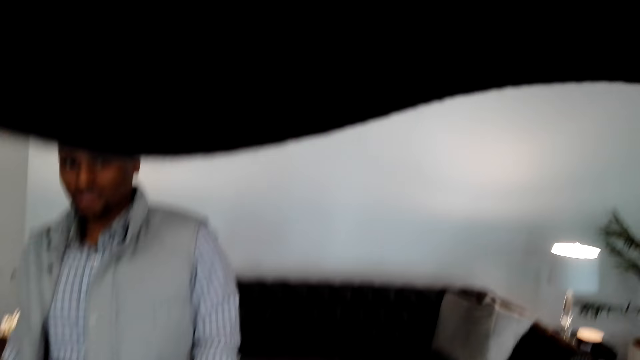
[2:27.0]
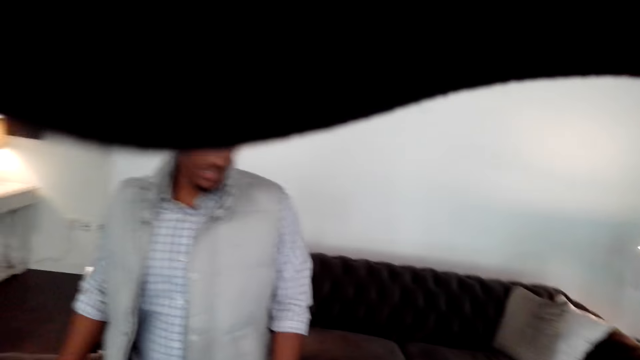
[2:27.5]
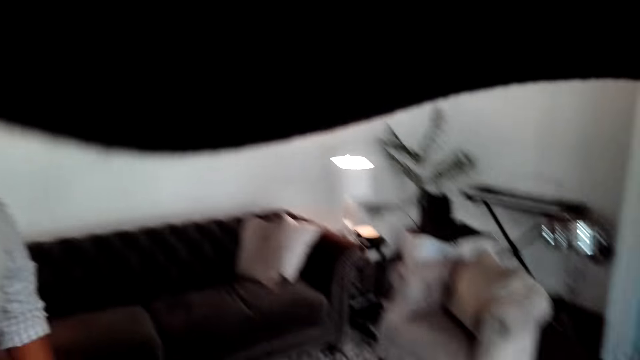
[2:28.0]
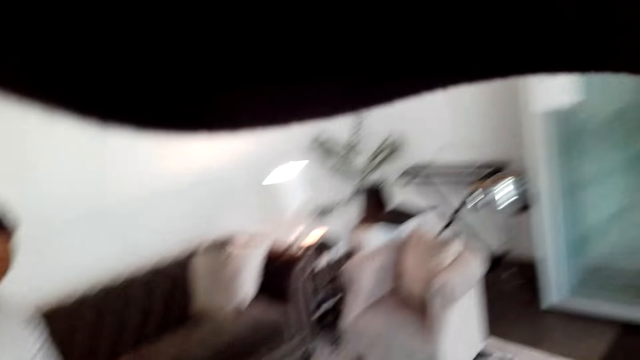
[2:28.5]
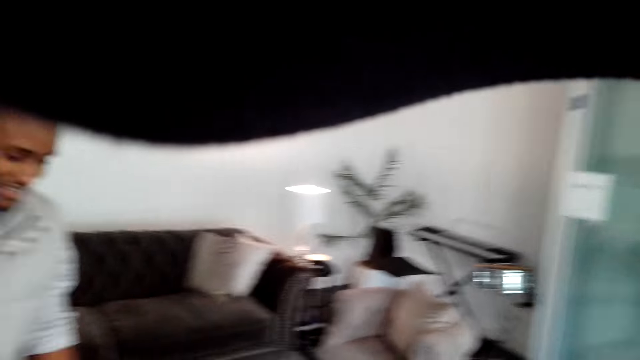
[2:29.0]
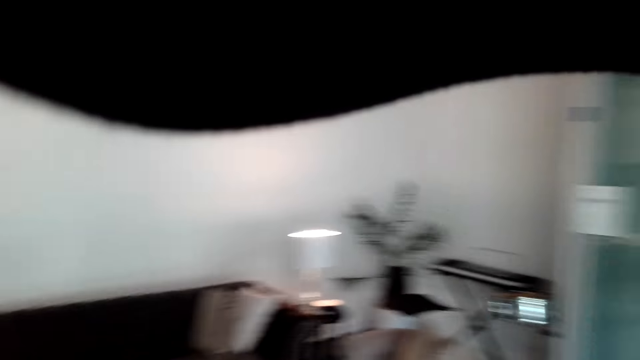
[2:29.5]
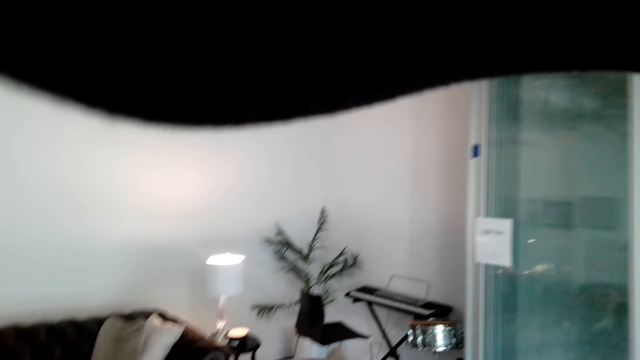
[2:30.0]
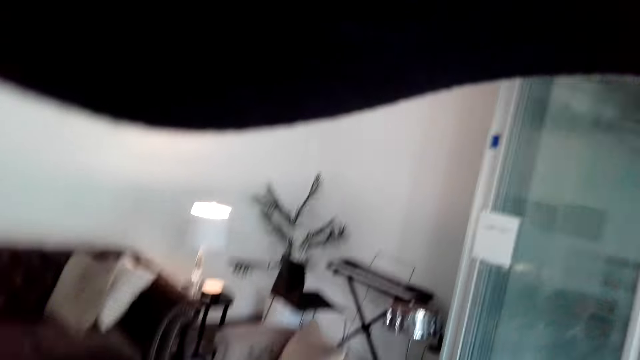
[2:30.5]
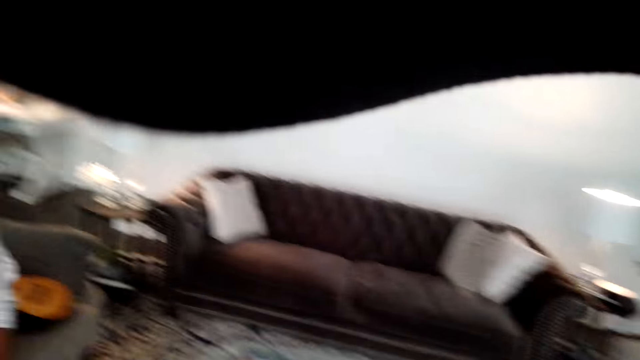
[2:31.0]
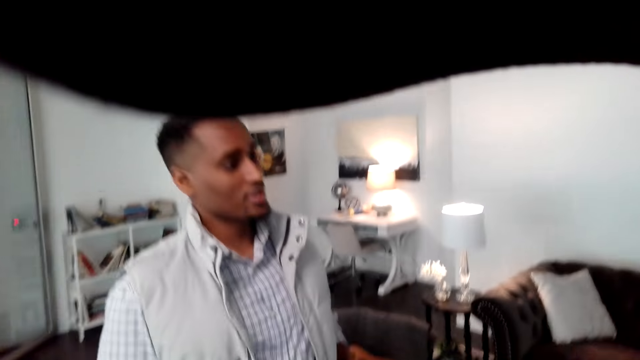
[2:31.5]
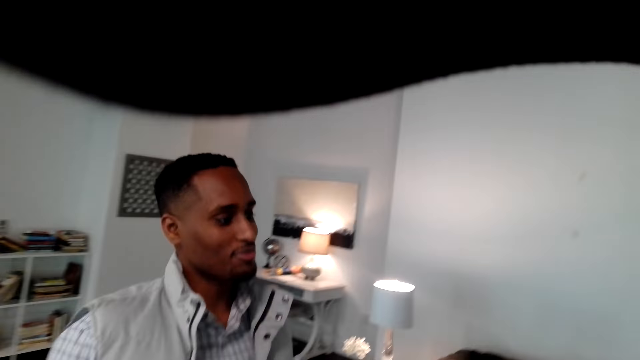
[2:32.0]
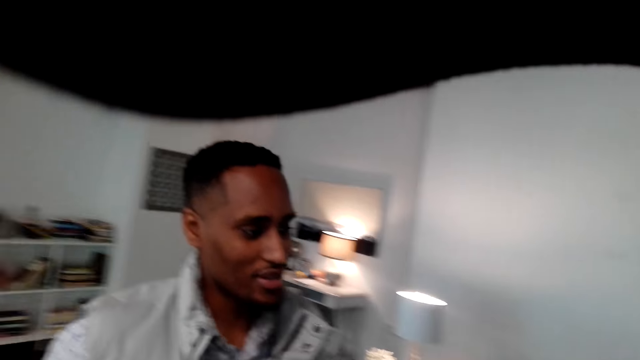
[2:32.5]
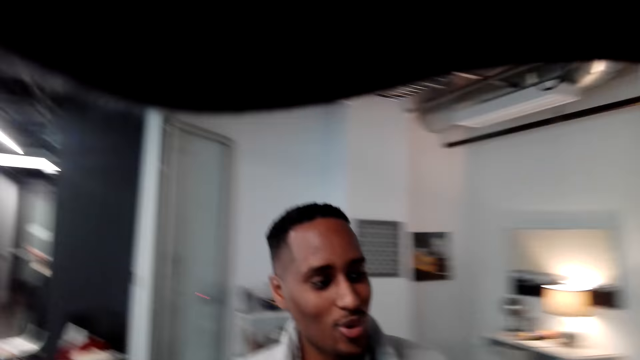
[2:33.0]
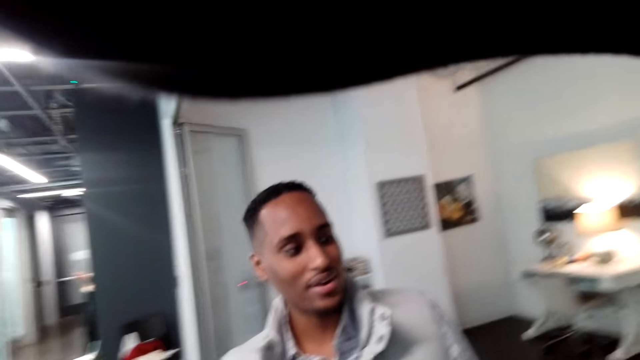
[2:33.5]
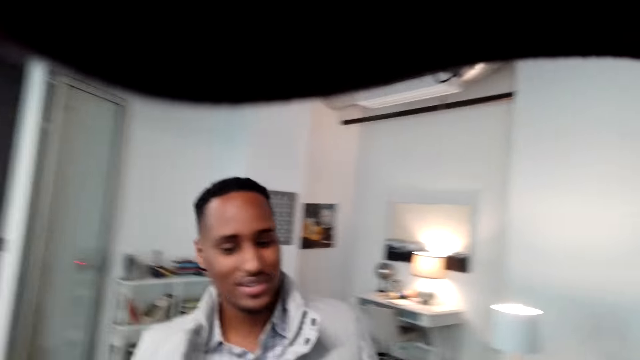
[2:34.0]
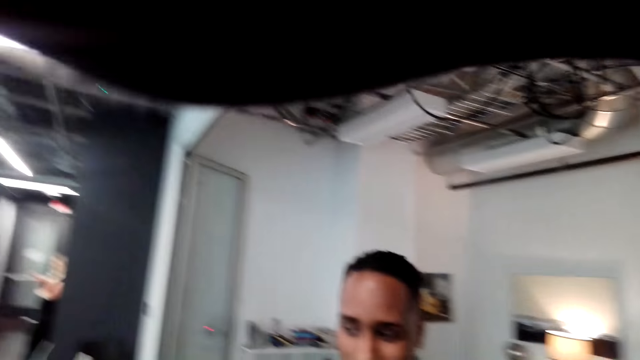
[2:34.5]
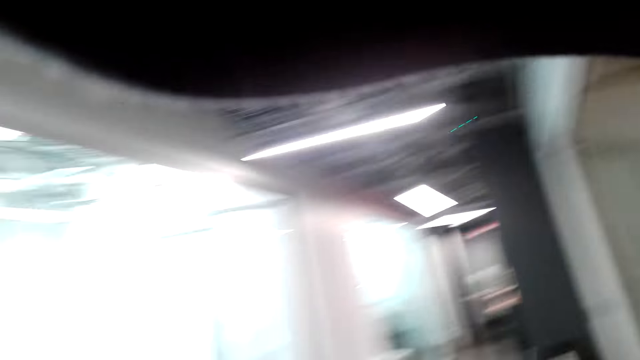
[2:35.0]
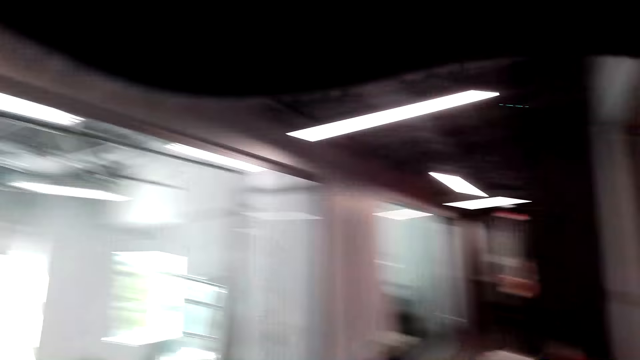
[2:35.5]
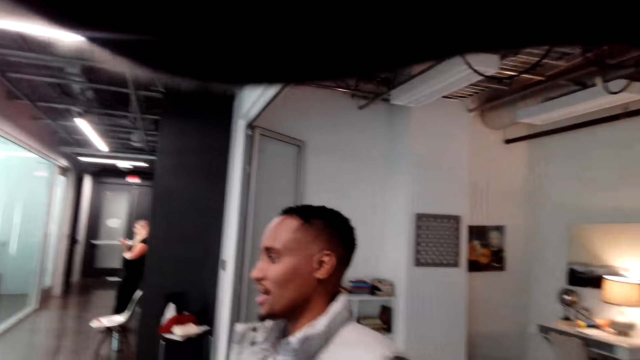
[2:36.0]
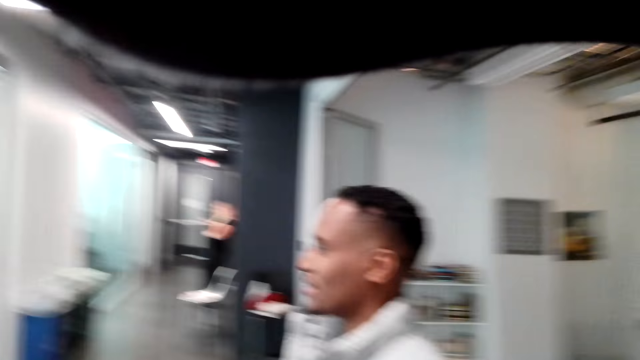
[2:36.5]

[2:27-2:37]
The camera wearer looks around the room. They talk with a man. The man talks with the camera wearer.

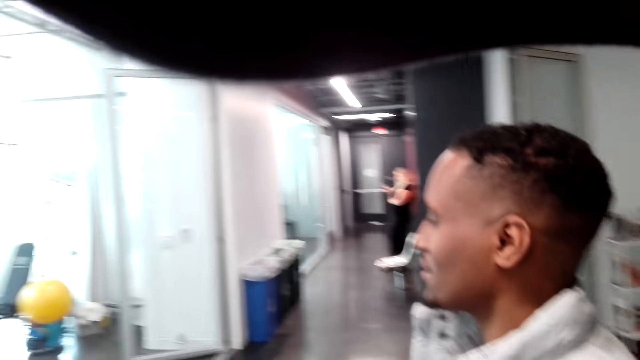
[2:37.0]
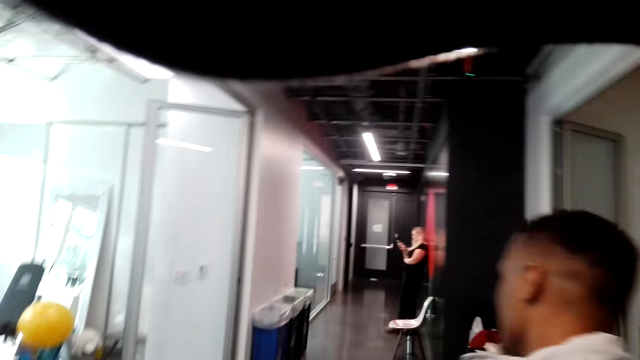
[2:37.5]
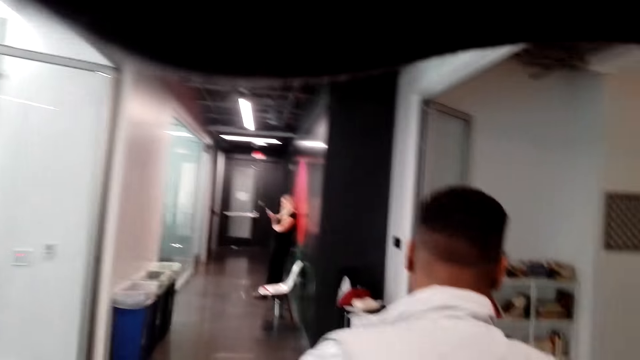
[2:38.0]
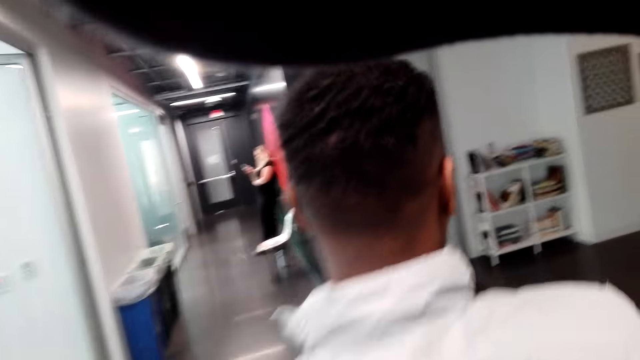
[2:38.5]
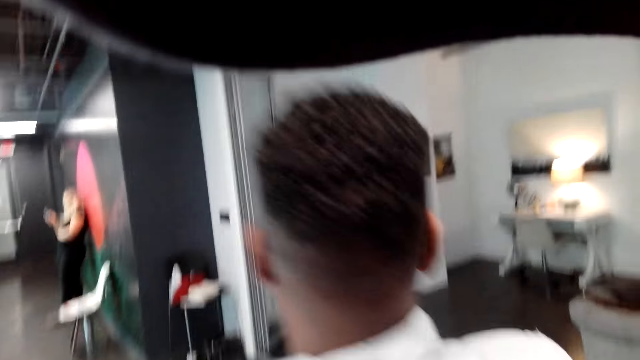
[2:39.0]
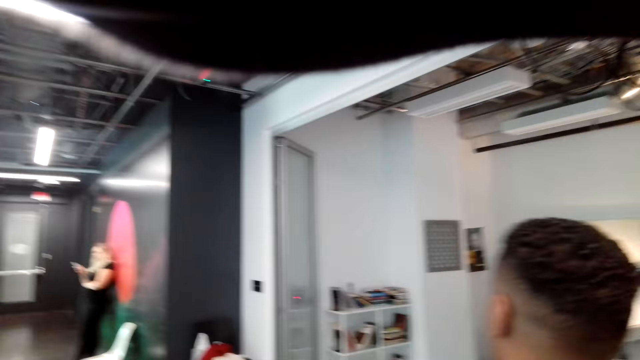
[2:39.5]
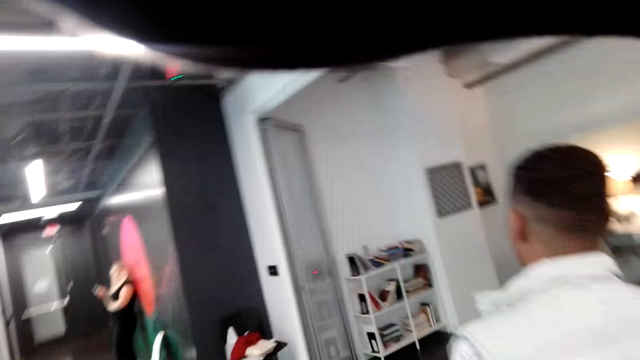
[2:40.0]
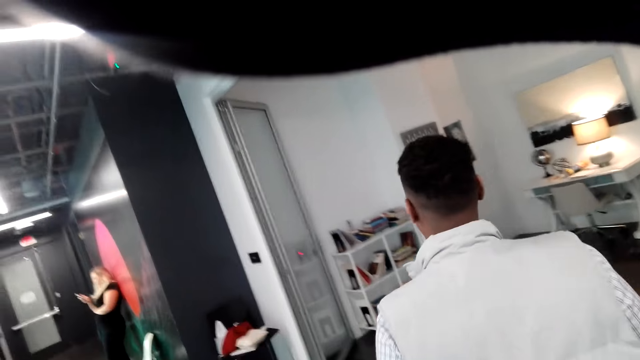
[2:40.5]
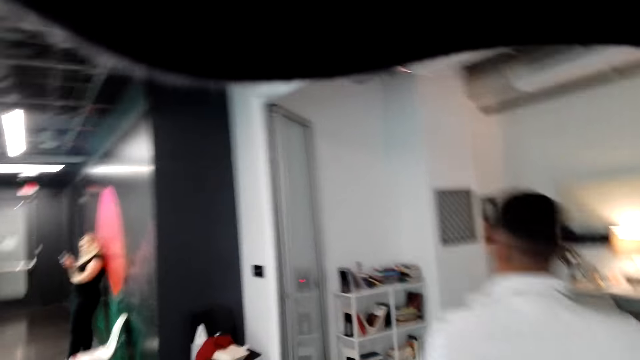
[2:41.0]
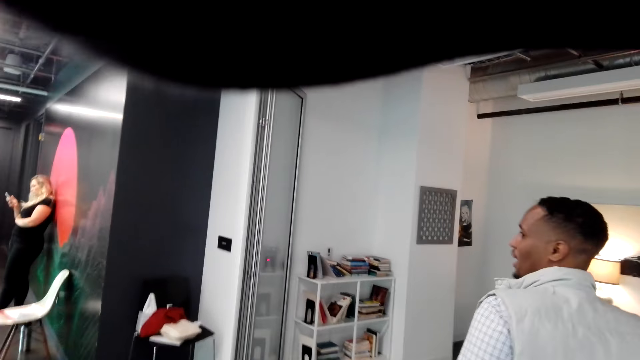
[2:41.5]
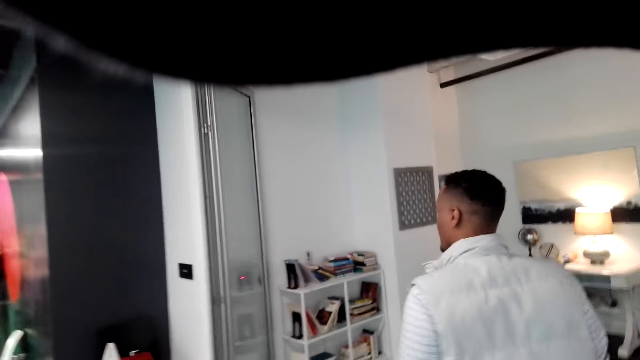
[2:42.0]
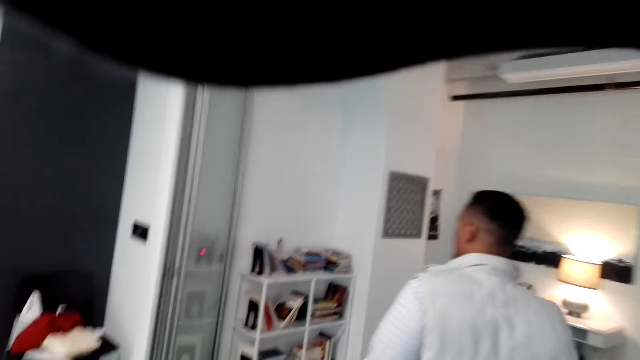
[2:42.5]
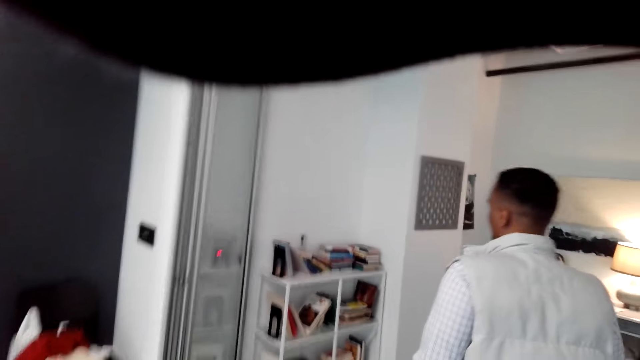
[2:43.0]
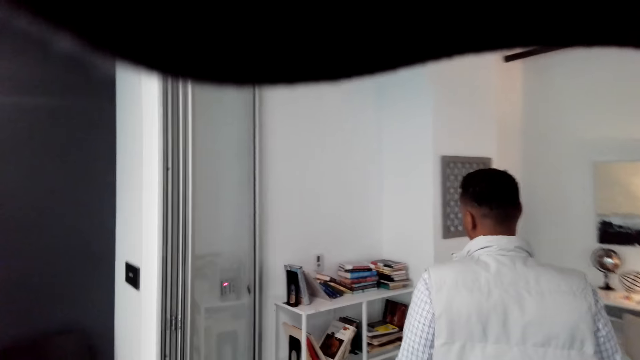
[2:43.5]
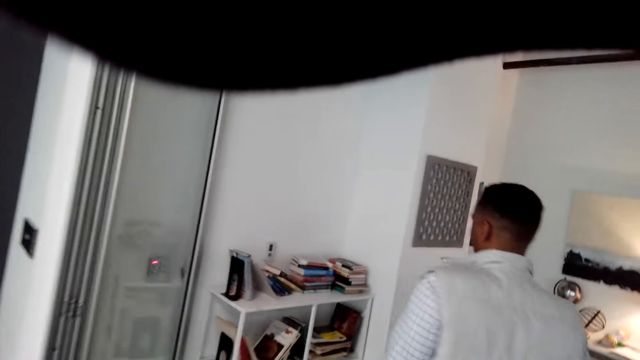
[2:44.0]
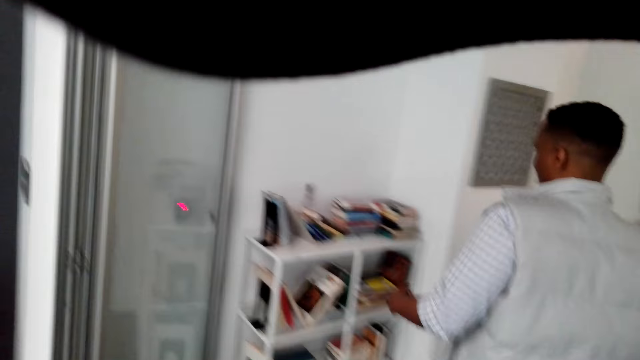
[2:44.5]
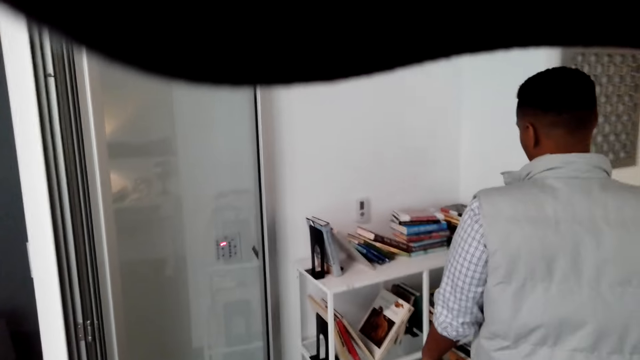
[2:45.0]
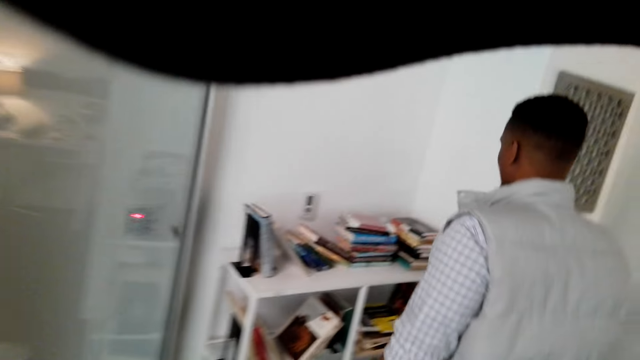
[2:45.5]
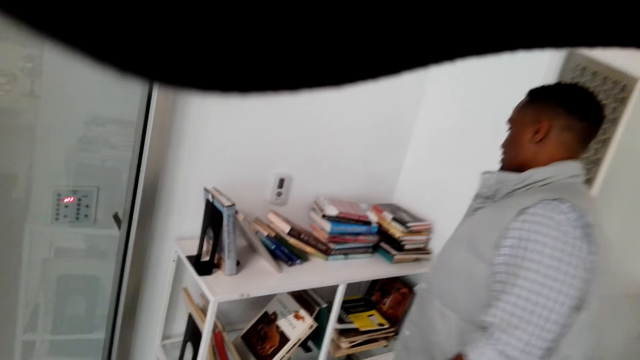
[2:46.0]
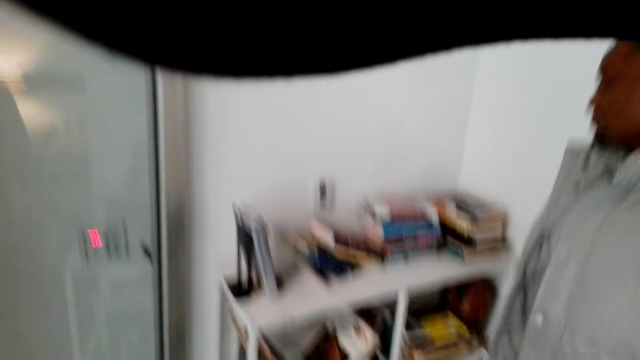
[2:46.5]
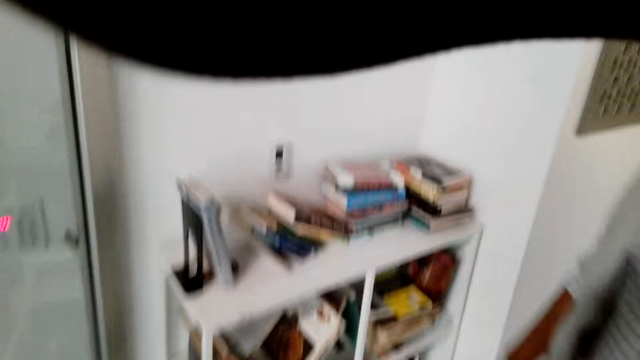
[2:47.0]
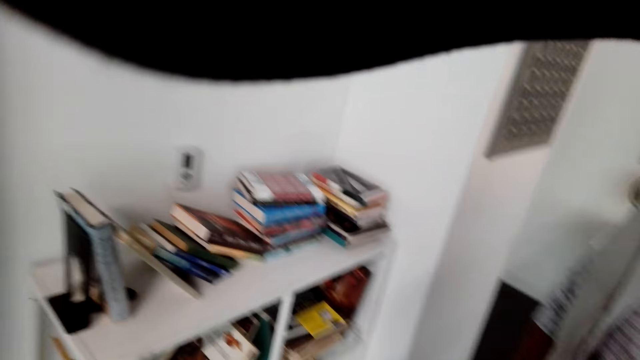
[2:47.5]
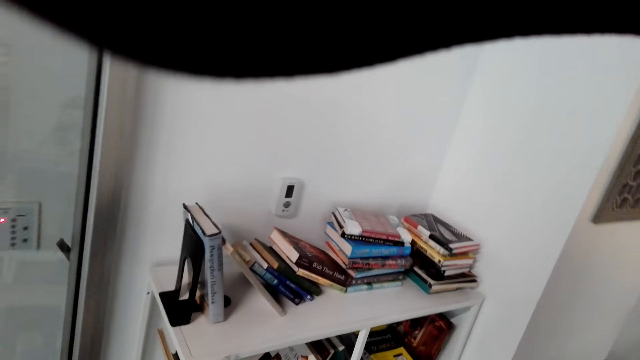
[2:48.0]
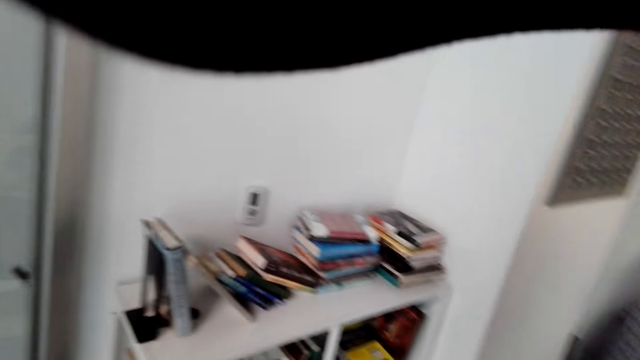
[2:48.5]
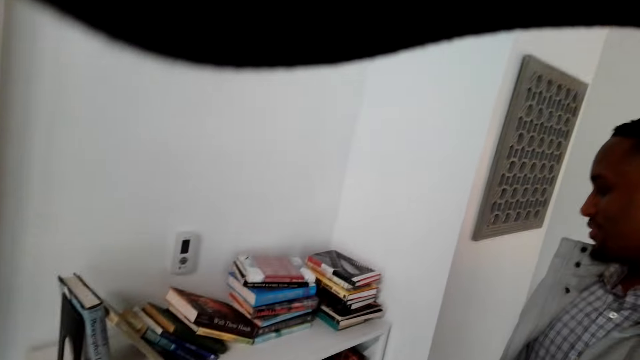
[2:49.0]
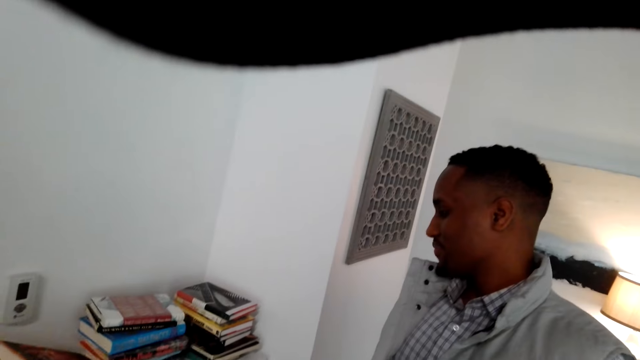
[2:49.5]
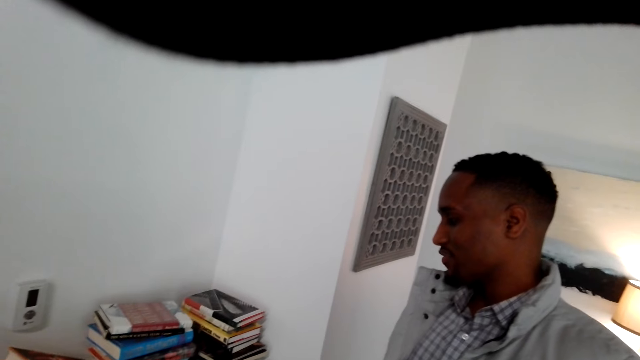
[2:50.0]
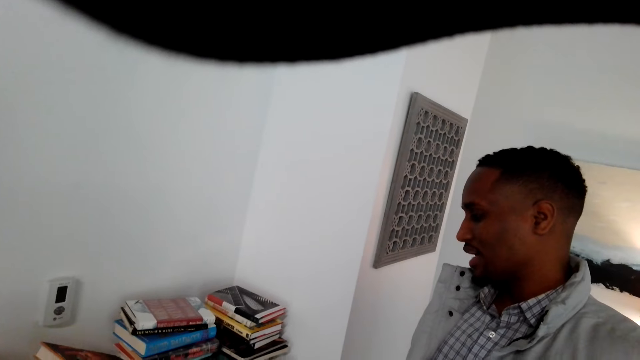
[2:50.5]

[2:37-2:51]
The camera wearer moves around the room. A man walks around. The camera wearer stops near the cabinet. They look around.
